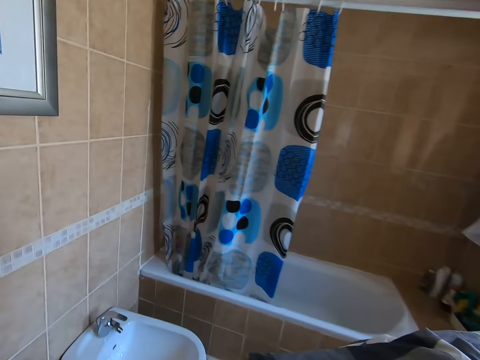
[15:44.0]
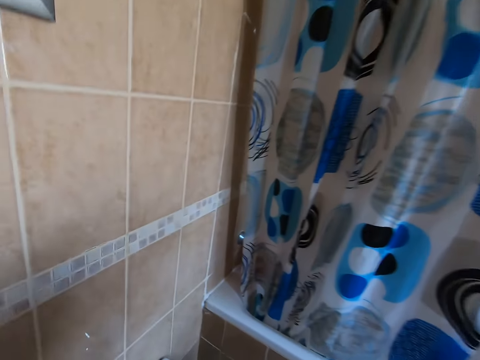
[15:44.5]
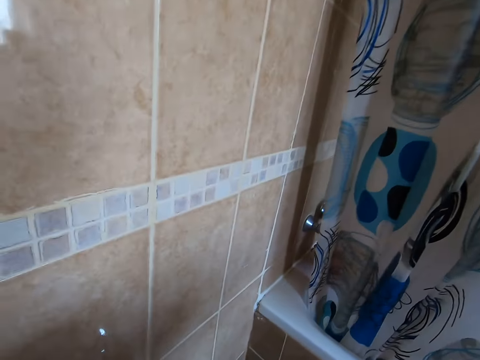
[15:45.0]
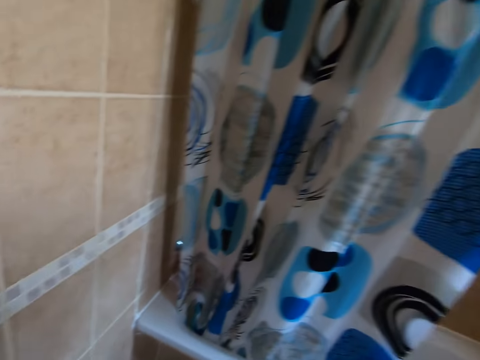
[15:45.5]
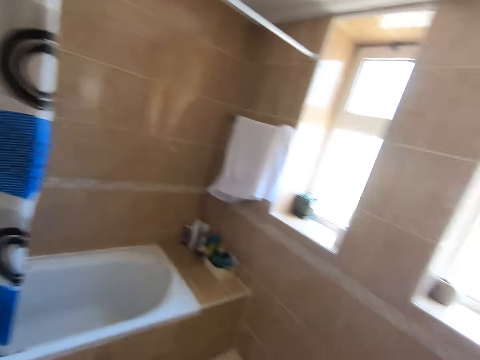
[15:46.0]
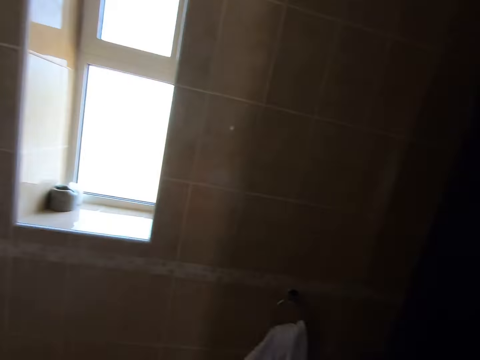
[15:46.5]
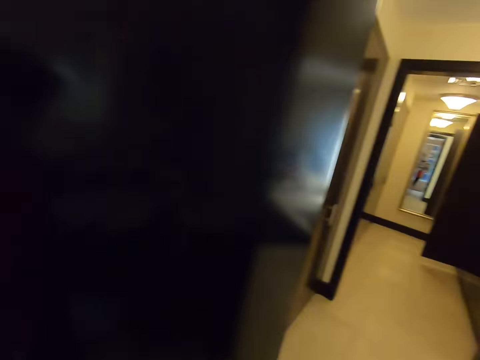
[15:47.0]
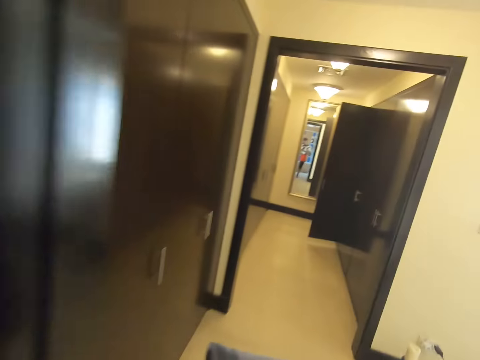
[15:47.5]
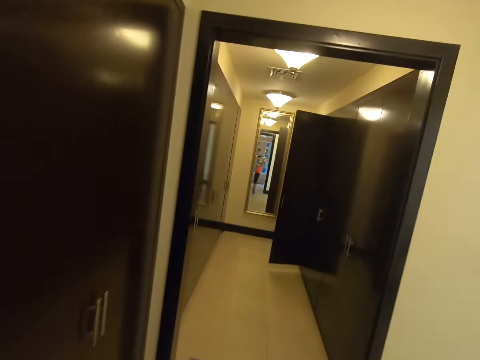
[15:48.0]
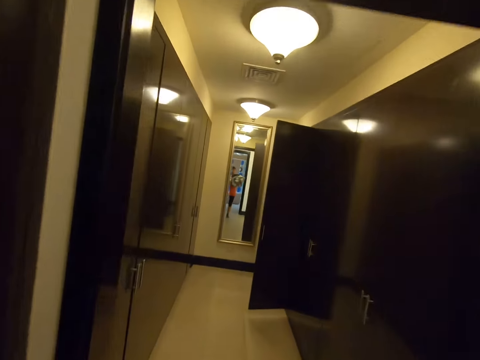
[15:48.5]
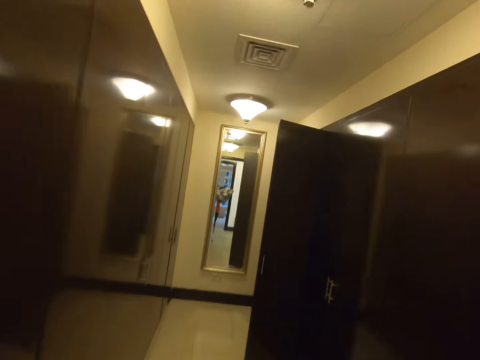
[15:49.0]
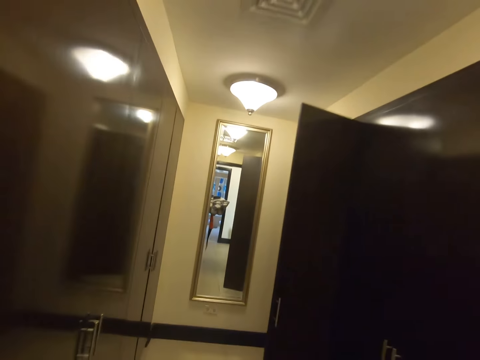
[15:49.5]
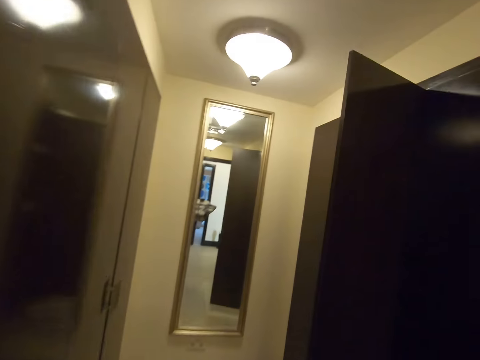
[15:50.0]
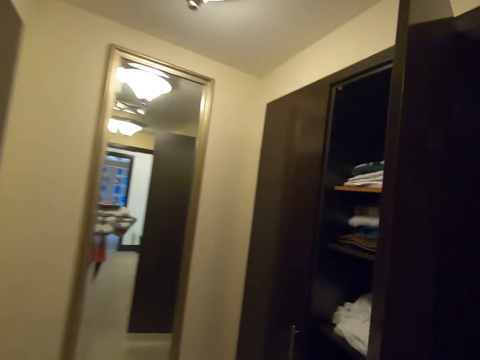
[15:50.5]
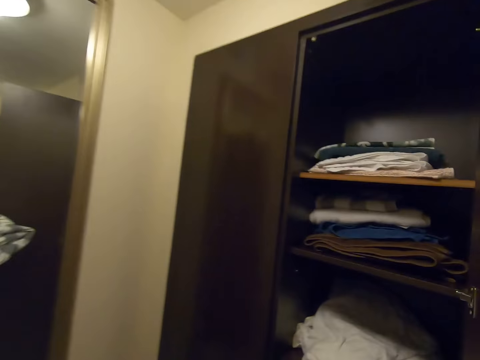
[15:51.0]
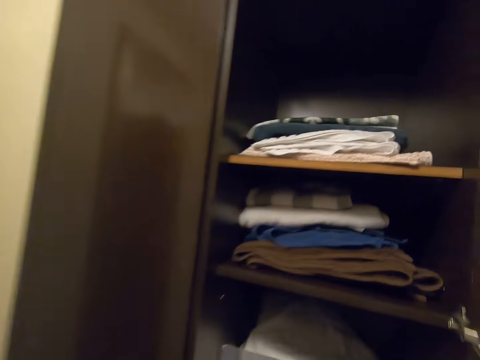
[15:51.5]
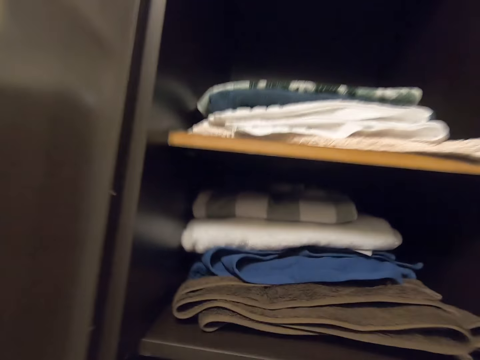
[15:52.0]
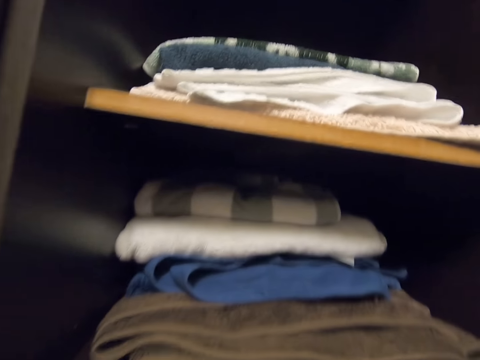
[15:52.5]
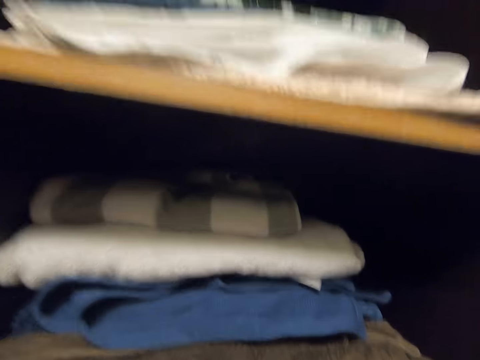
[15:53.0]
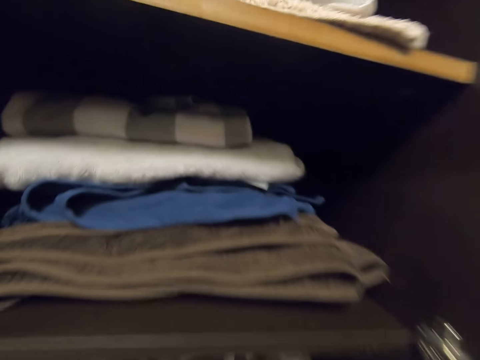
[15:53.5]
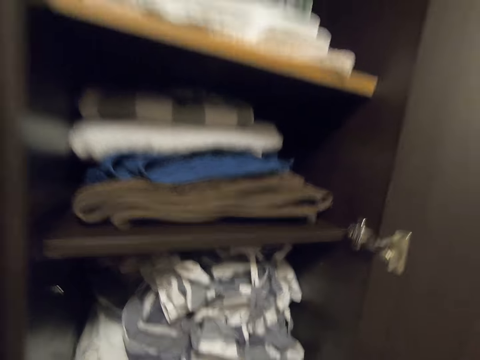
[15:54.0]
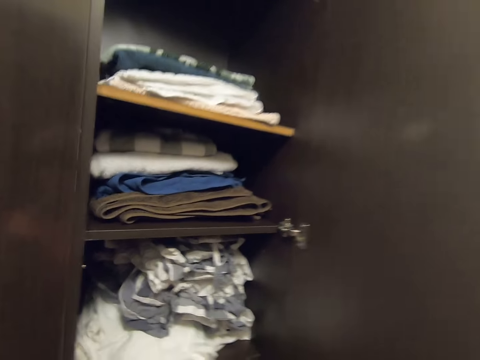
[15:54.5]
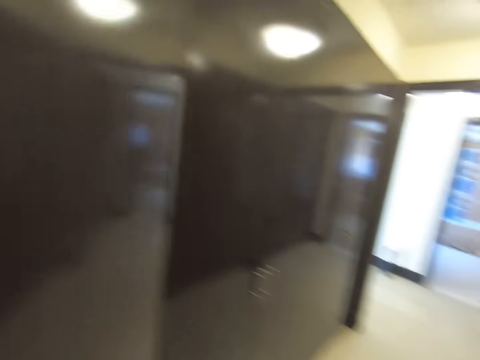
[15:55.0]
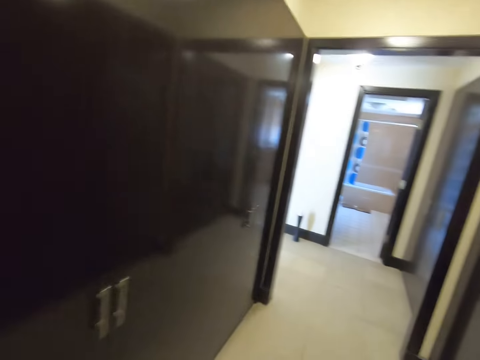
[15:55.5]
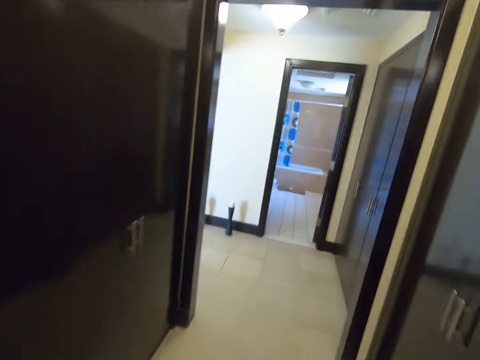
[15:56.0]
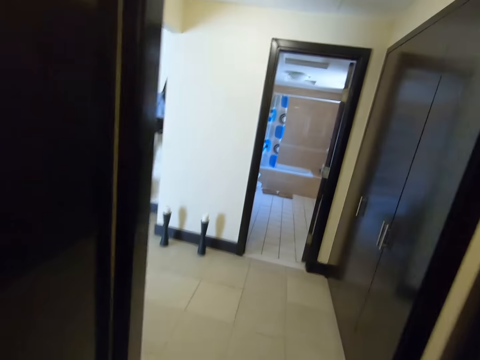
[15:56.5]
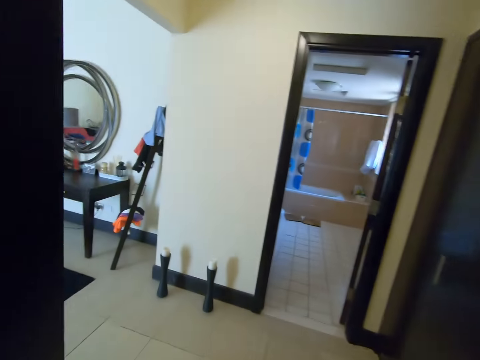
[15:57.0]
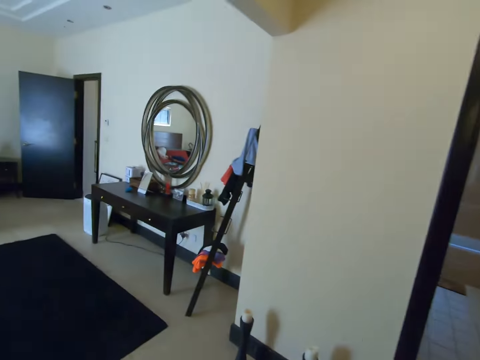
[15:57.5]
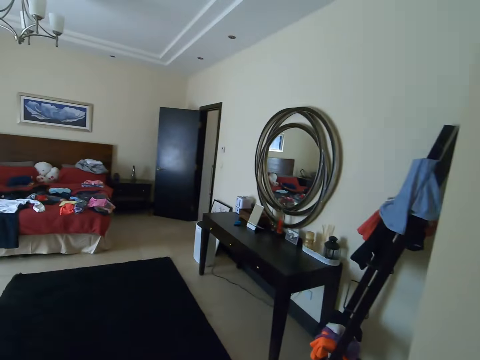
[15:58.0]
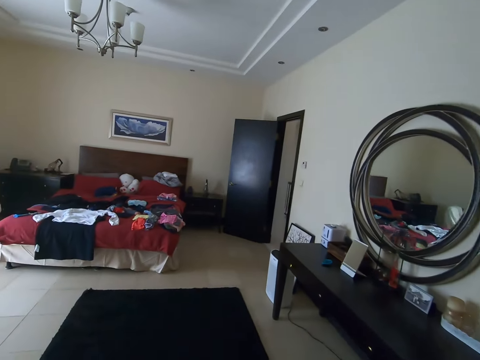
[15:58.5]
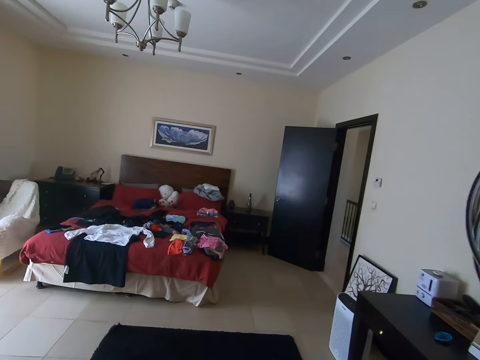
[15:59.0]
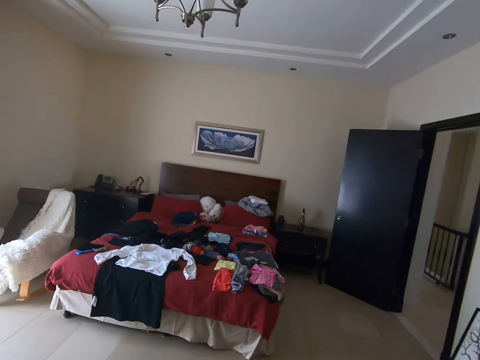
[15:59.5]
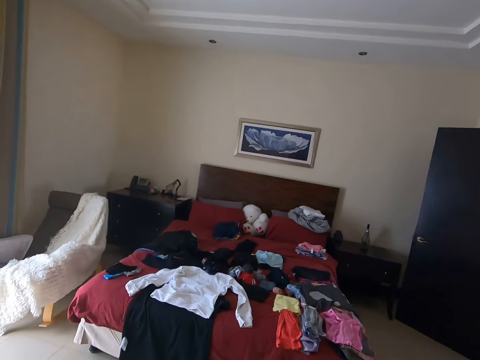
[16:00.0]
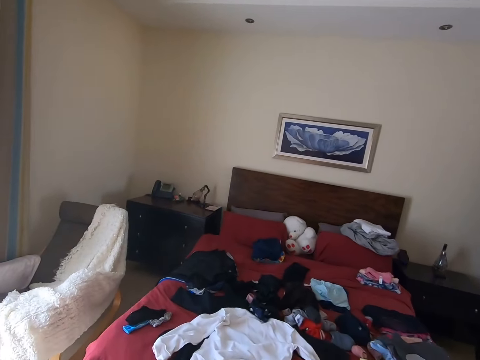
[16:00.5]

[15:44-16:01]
The camera wearer turns around. They walk around. They put bedsheets on the wardrobe. They turn to the side and close the wardrobe. They walk around the room.

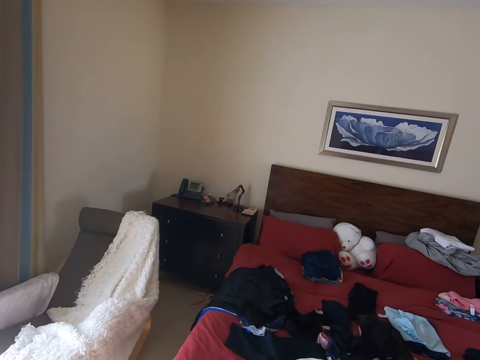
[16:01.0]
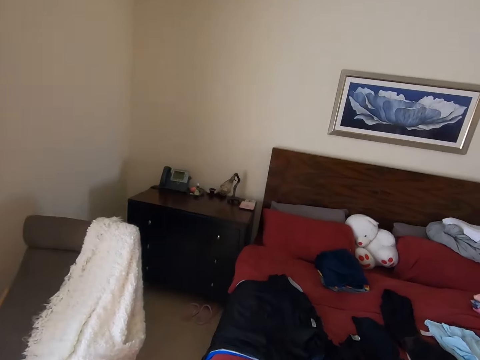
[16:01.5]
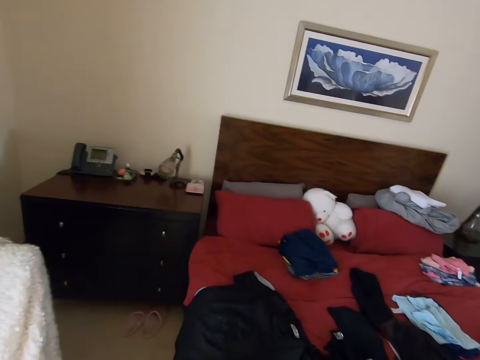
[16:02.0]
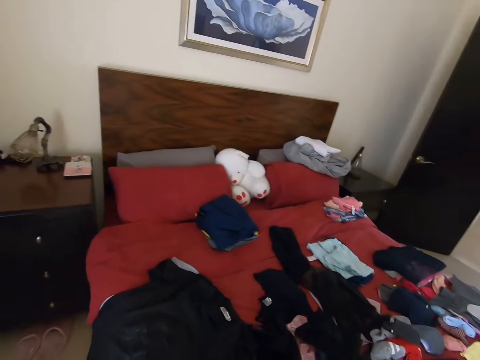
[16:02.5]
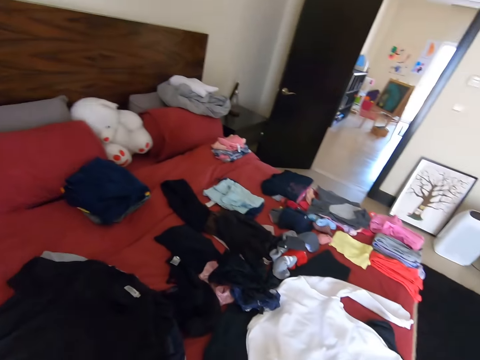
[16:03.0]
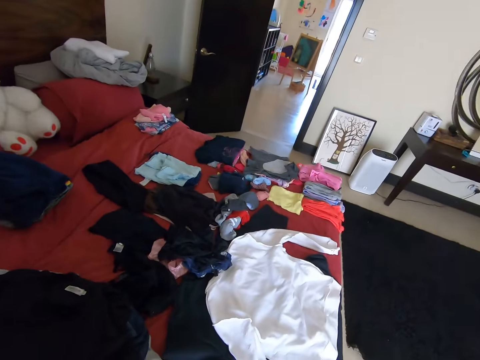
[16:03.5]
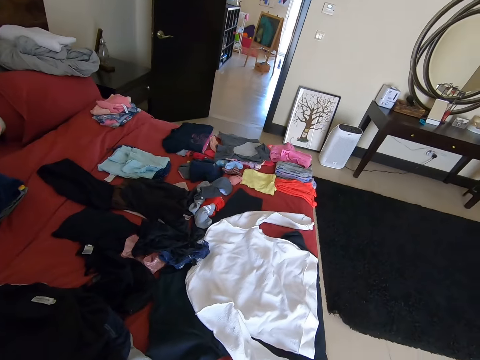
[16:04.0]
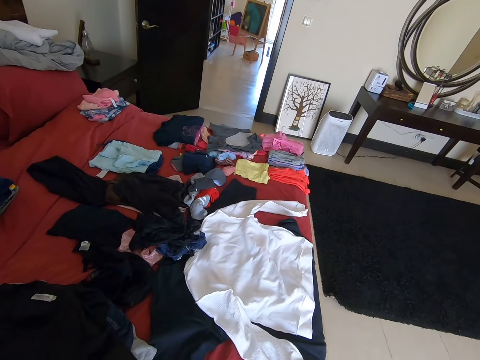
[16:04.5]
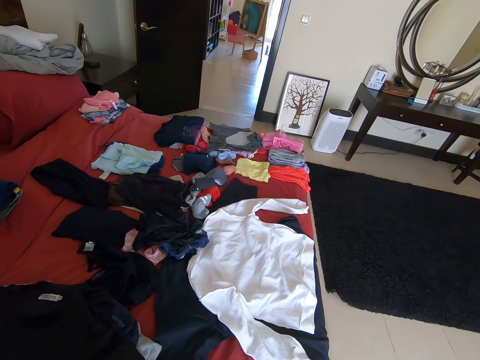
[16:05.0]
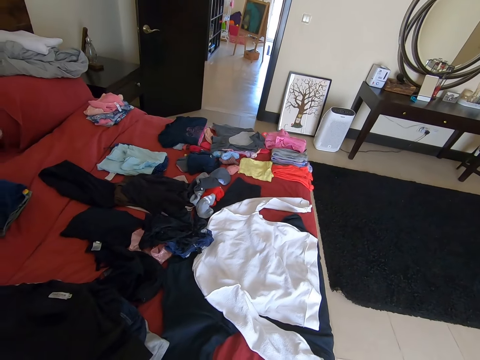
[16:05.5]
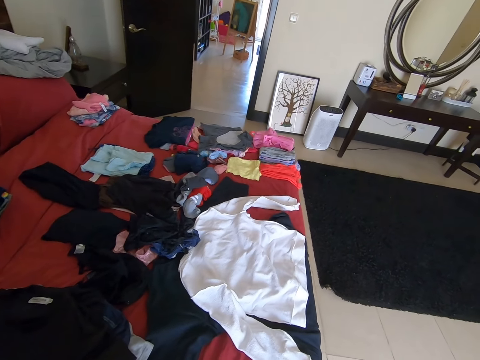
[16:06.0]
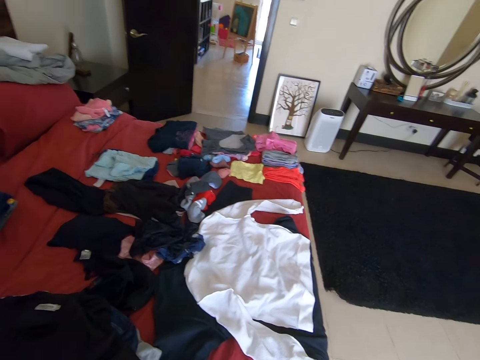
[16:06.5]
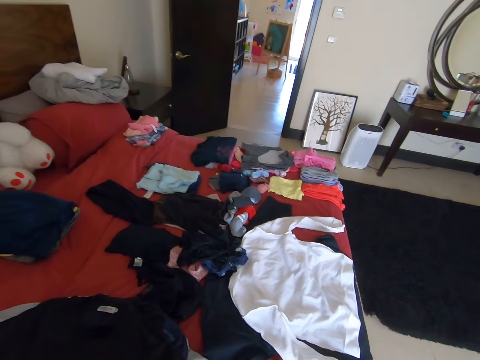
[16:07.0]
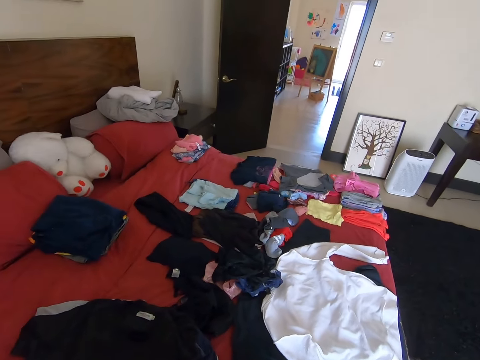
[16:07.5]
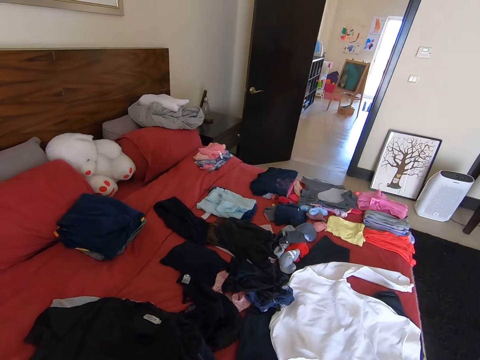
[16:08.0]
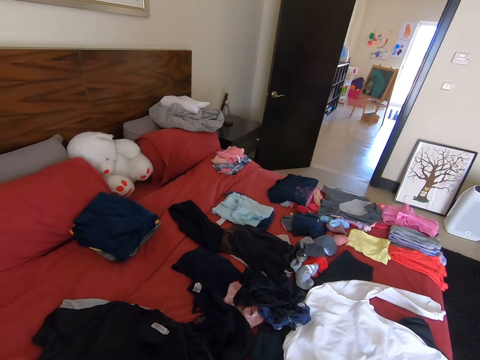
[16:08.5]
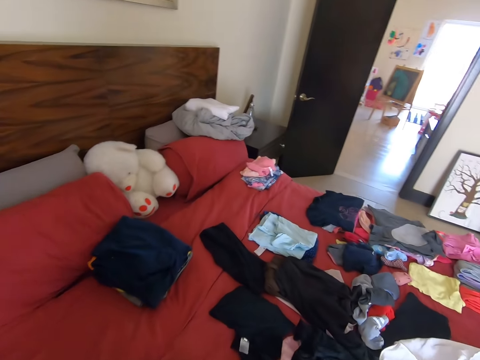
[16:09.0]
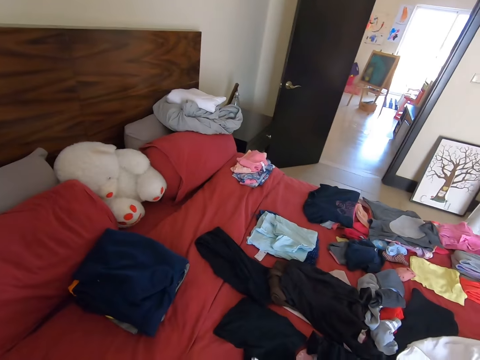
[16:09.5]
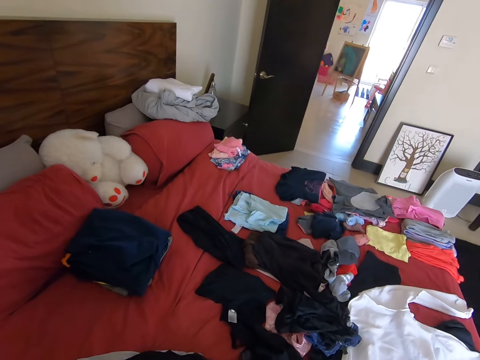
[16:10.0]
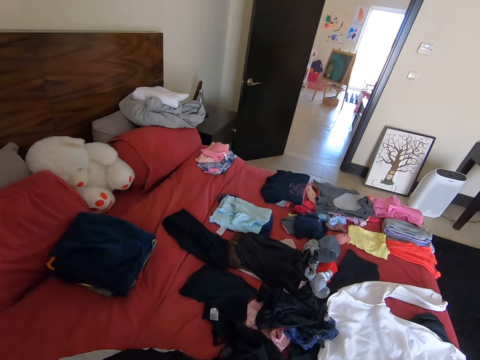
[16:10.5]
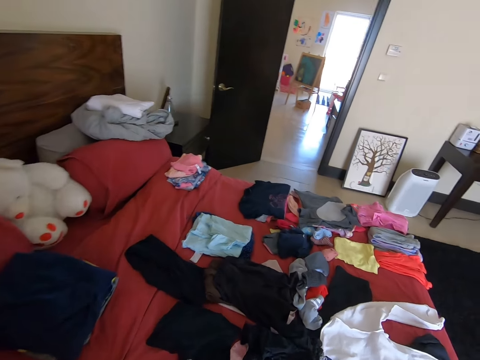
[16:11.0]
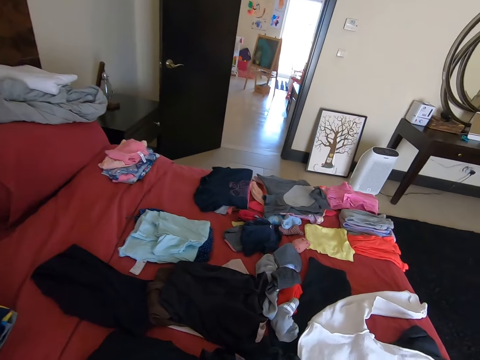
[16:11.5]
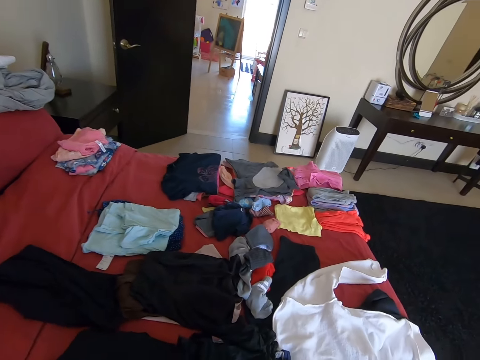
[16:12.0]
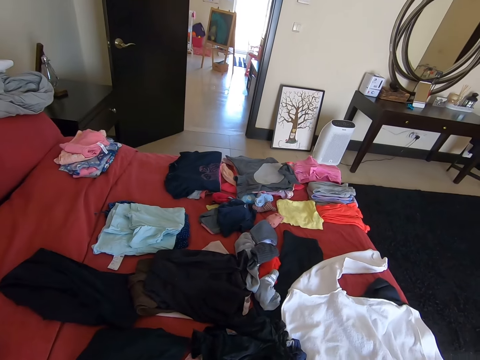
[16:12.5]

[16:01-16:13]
The camera wearer turns to the side. They pick up clothes on the bed. They look around.
